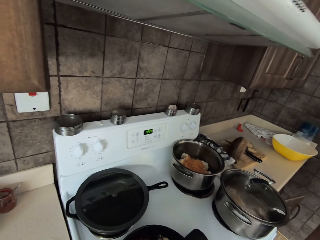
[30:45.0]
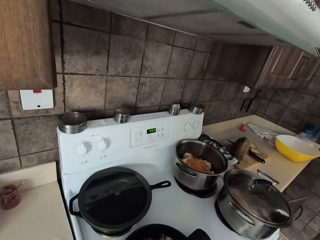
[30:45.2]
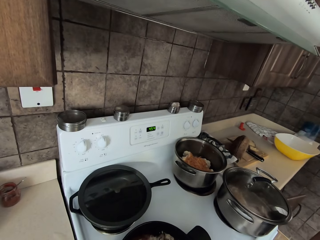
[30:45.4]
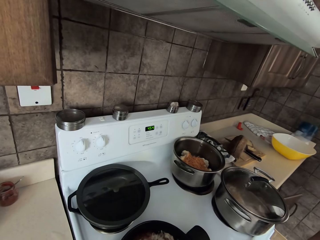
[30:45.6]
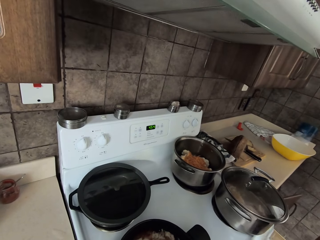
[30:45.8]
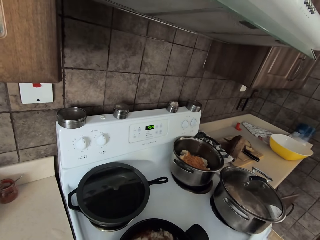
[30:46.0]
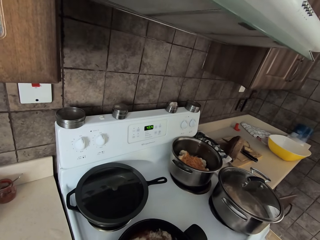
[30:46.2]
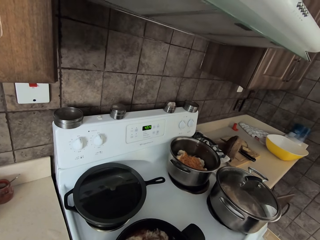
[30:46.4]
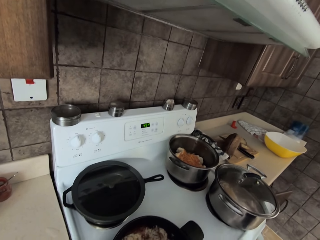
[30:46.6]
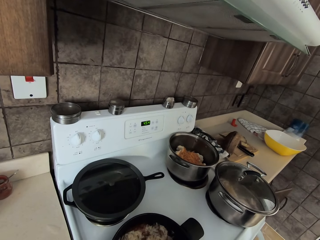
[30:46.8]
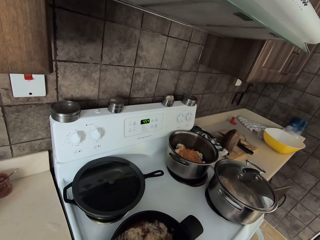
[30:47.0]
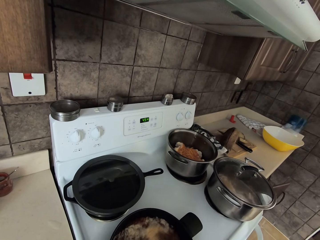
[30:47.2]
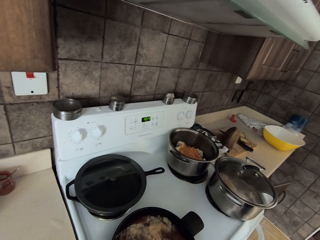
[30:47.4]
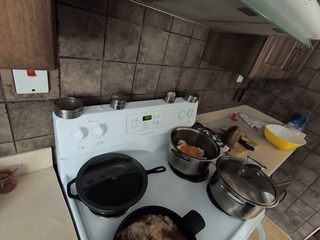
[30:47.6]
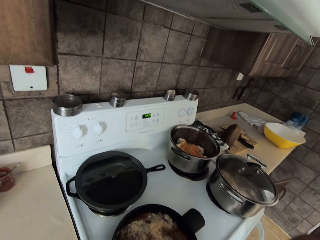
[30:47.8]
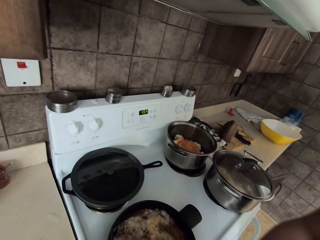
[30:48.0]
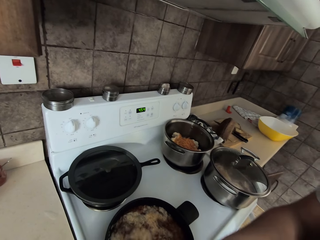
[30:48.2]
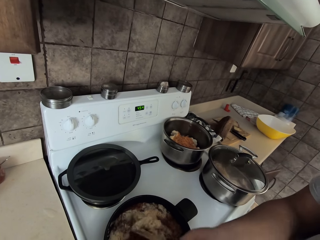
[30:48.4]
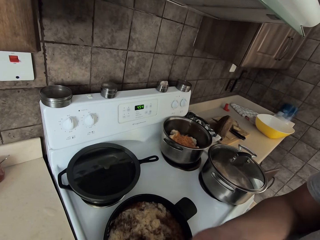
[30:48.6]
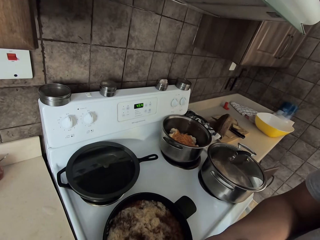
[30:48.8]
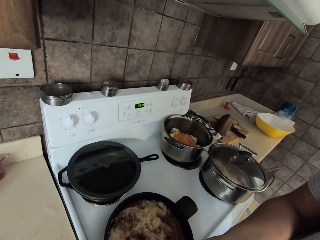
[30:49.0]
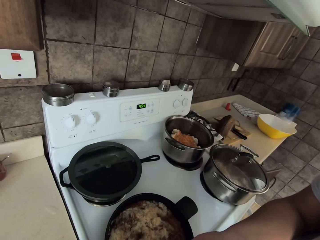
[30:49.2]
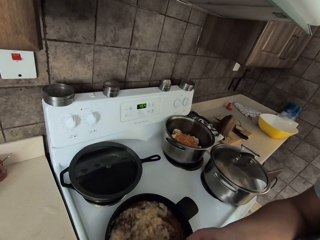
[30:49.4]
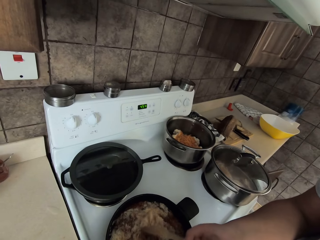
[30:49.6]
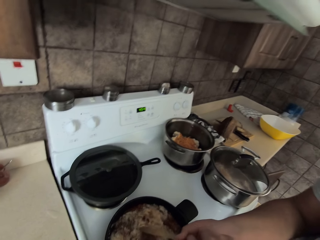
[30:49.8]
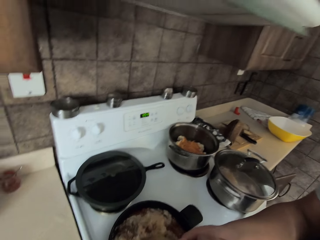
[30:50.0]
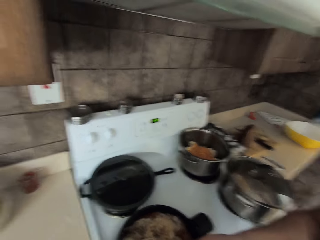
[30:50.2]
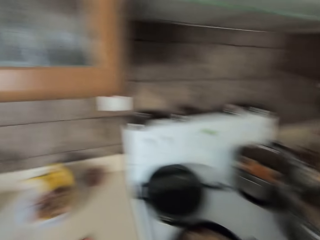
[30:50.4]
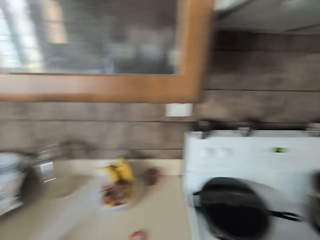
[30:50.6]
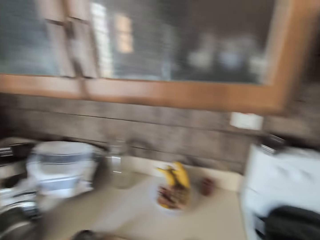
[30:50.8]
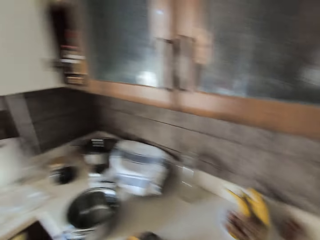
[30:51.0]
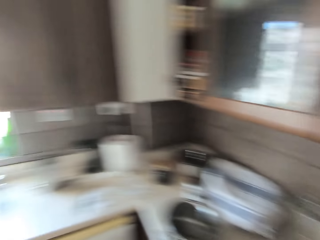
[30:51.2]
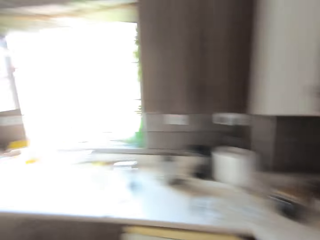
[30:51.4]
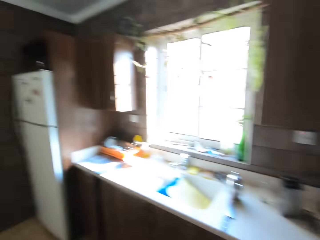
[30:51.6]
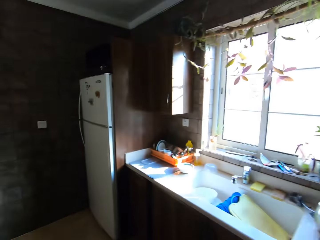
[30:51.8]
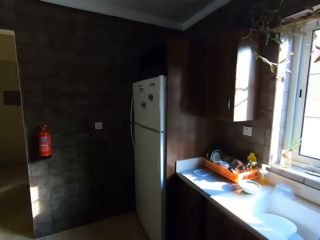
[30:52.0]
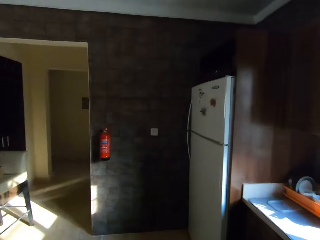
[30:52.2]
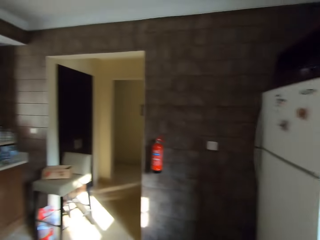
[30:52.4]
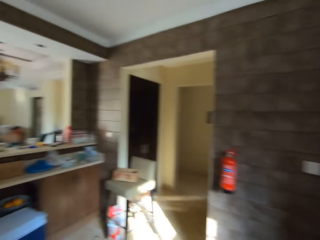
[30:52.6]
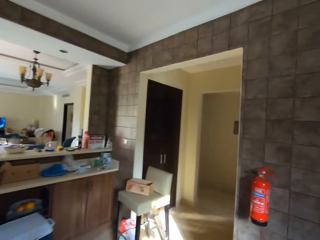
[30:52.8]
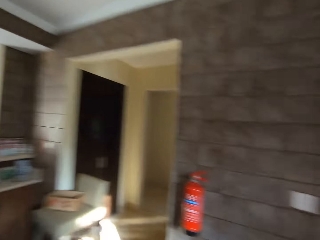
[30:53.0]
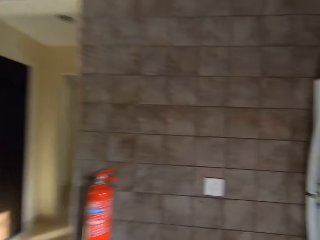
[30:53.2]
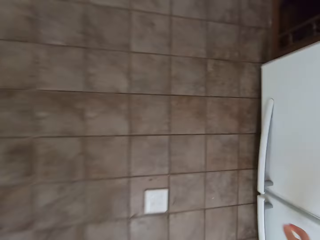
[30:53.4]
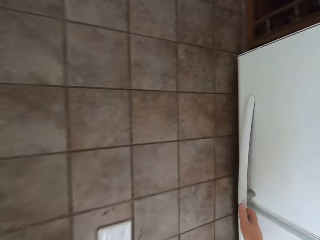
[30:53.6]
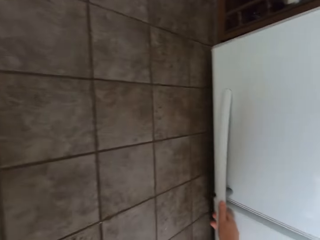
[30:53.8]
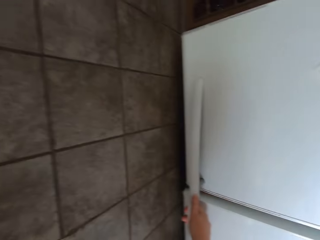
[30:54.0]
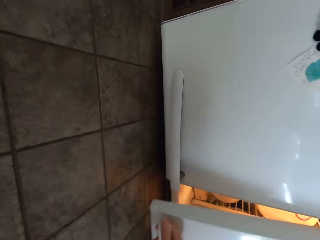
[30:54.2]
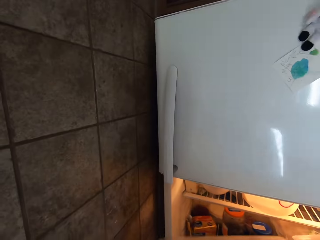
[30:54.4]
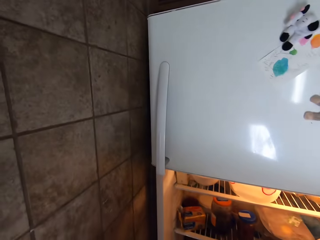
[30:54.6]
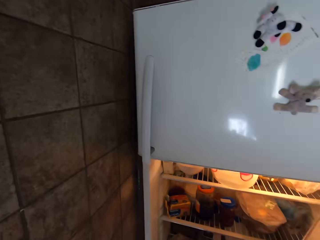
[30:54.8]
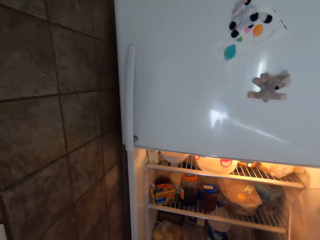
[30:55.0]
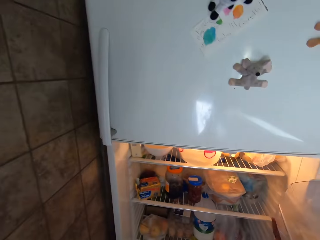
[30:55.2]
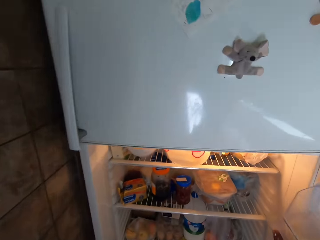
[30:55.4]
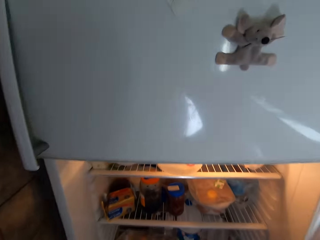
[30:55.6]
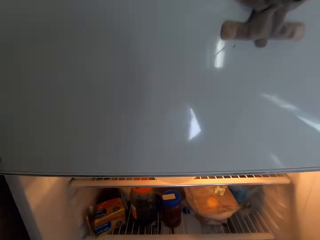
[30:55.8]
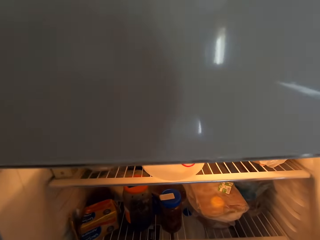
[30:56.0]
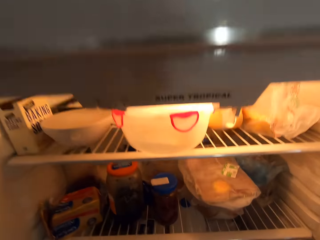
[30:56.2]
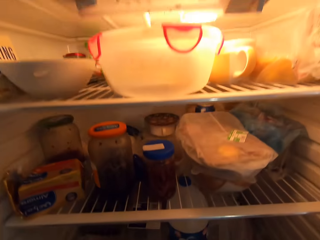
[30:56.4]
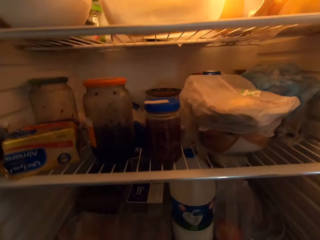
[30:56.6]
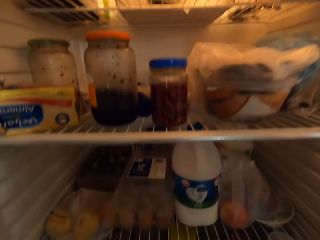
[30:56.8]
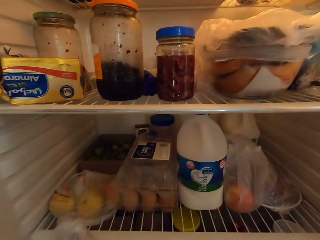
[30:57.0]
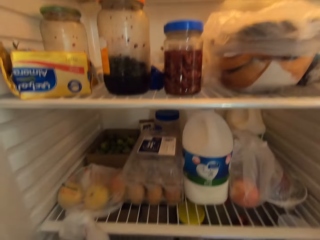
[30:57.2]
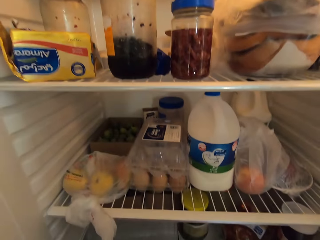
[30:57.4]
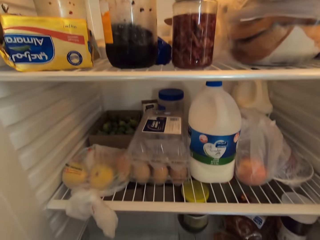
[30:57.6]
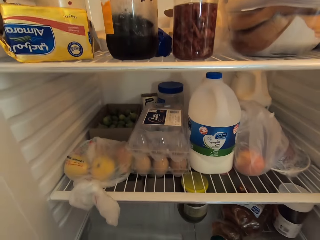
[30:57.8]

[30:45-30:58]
A woman stirs the food. The camera wearer stirs the ingredients. They walk around the room. They open the fridge.

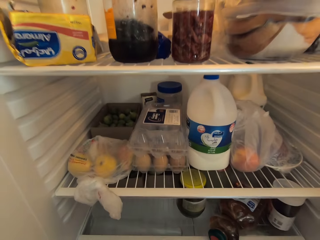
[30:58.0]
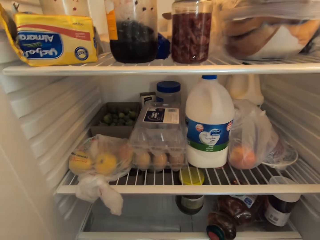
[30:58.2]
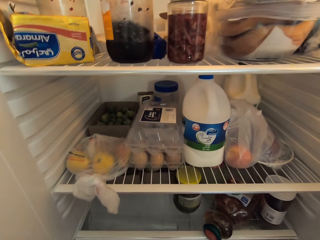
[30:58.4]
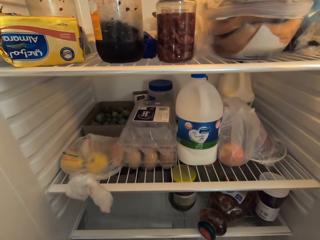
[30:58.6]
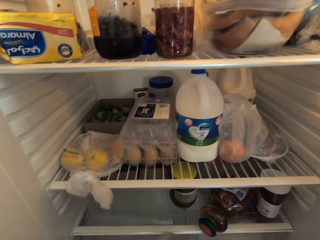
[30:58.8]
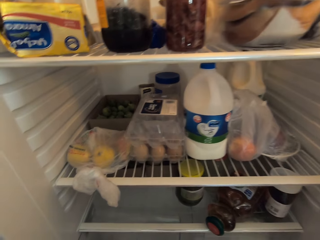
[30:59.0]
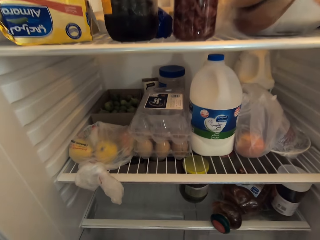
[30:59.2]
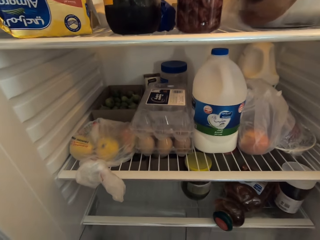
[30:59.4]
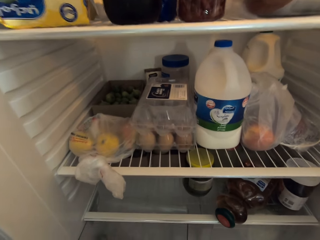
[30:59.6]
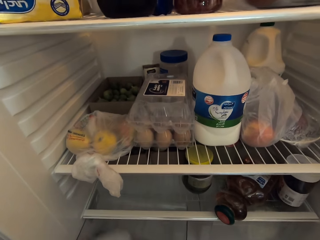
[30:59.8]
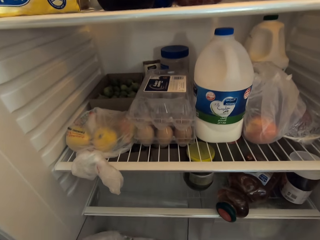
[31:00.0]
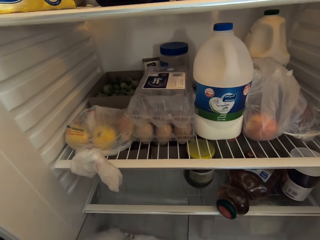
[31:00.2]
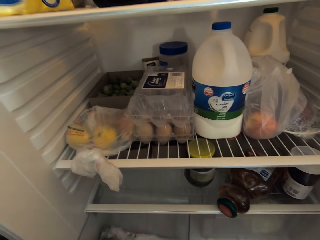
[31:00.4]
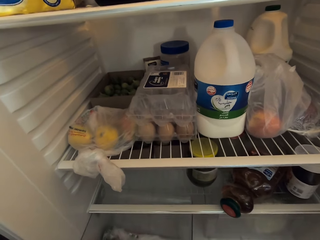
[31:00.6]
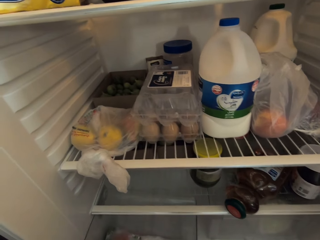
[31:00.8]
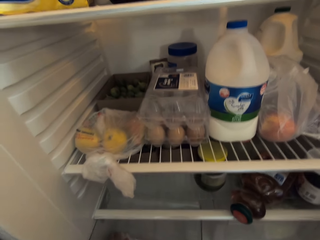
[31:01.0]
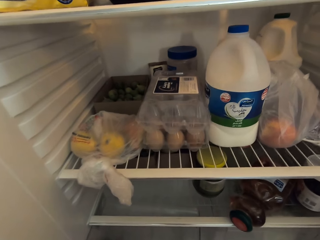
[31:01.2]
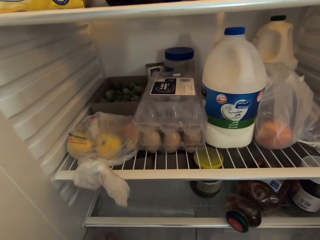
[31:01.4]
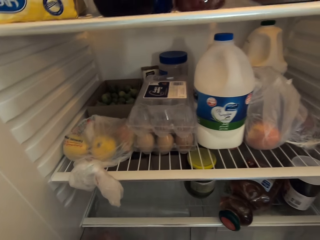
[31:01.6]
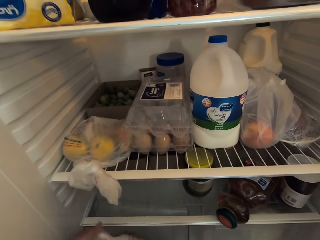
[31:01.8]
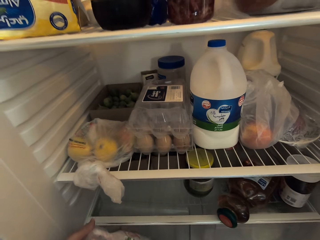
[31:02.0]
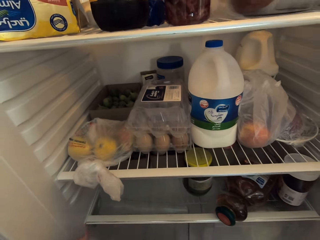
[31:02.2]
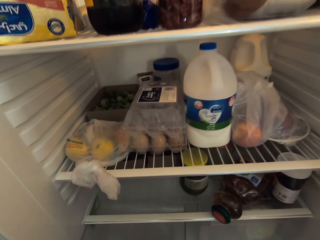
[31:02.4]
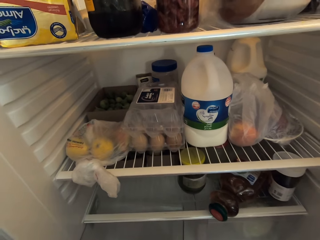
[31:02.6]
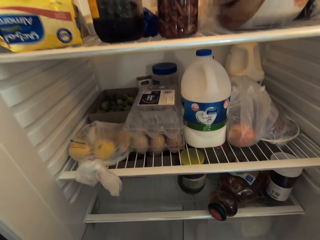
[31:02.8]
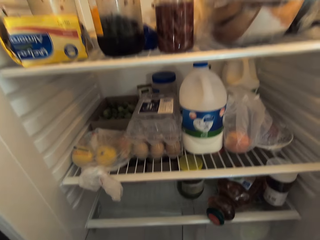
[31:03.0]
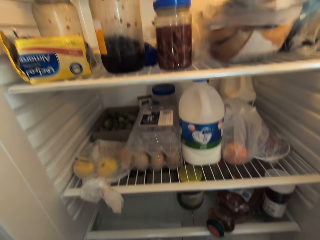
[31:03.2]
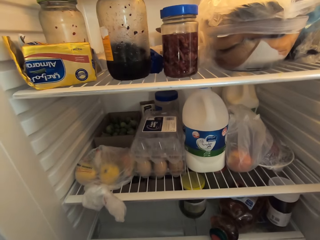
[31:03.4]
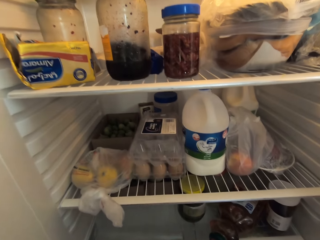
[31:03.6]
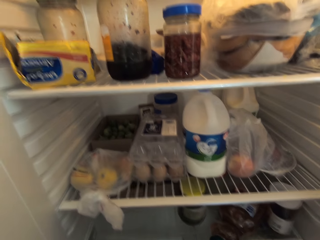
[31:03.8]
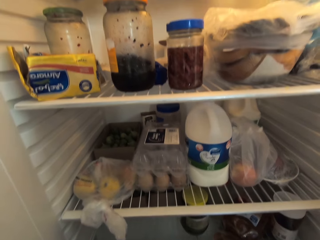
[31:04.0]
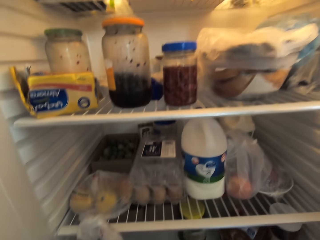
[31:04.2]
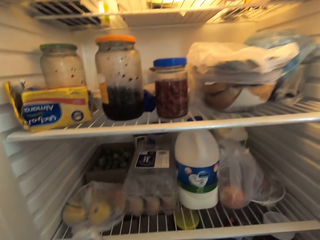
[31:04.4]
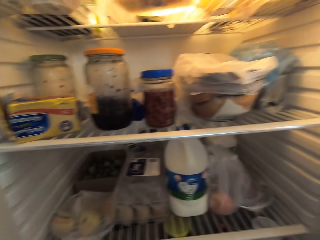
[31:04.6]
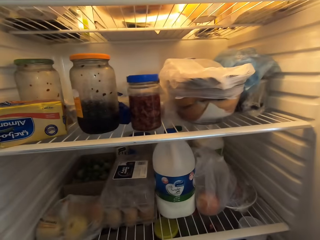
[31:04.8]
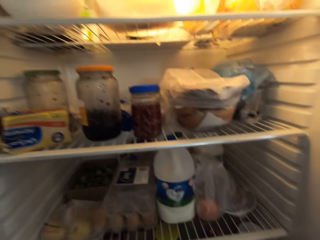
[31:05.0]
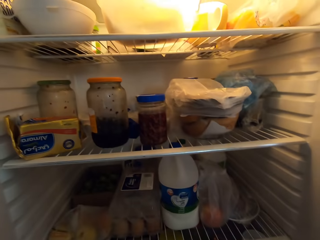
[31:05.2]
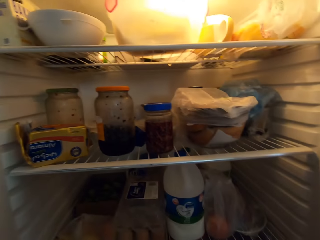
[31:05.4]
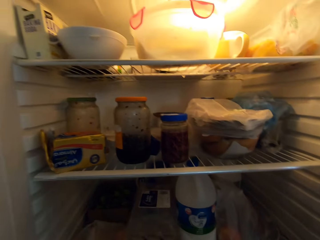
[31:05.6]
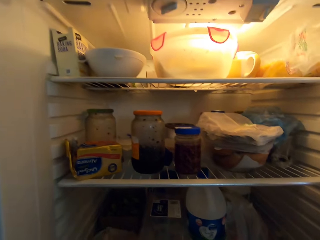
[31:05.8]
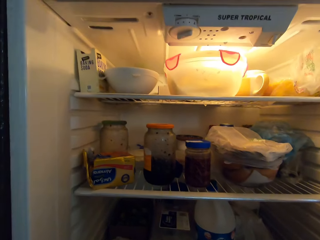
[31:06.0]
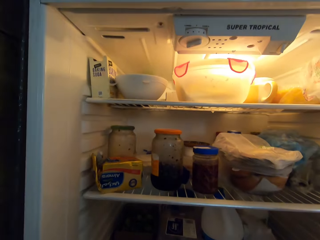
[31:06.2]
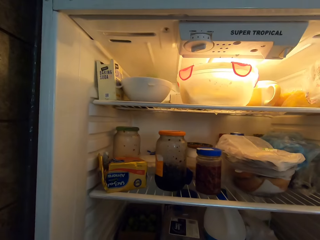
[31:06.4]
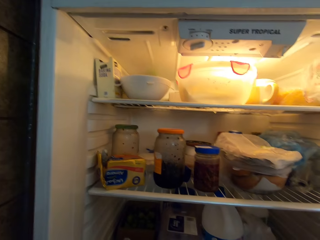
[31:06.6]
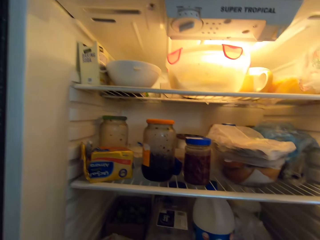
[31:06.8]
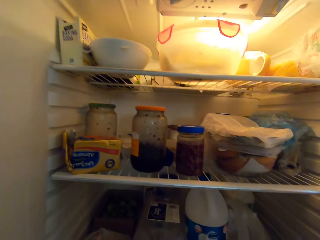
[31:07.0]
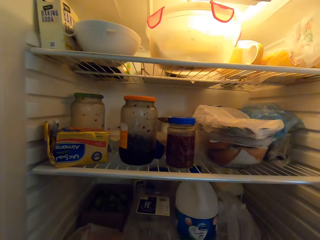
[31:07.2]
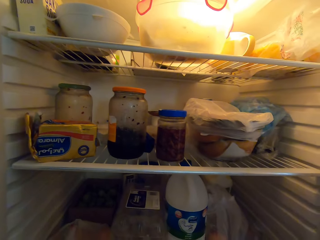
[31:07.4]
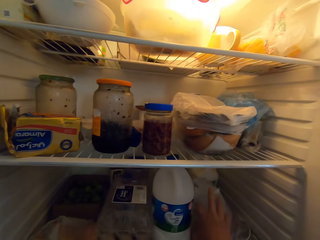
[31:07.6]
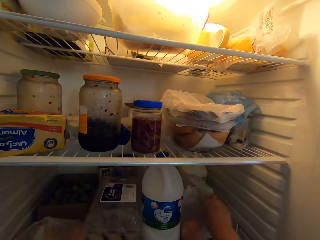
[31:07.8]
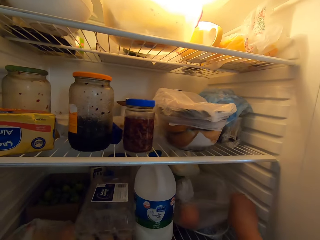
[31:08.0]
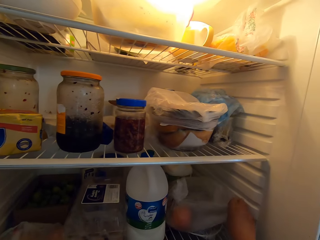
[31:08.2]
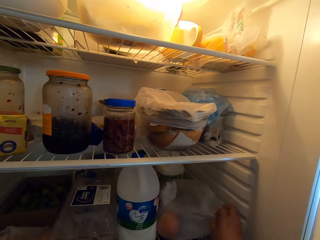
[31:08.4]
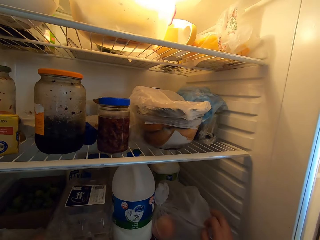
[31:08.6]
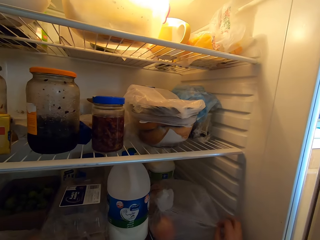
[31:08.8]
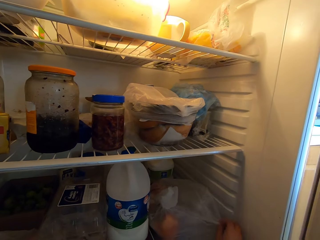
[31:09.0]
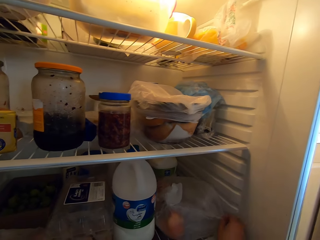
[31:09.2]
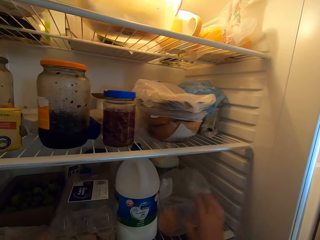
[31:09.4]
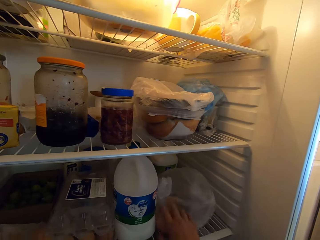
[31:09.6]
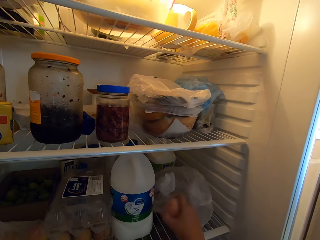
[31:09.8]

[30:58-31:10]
The camera wearer picks up the polythene bag. They move the apple to the bottom shelf of the fridge.
